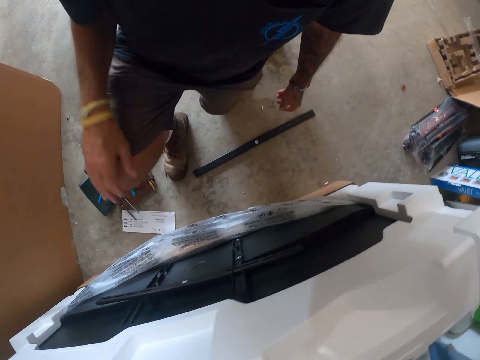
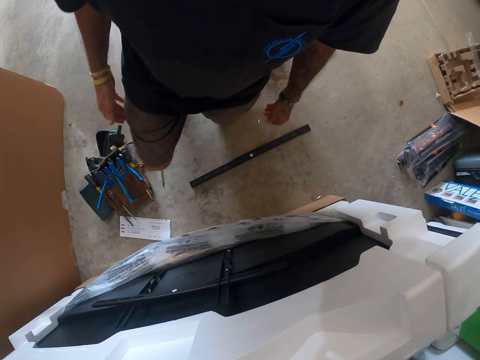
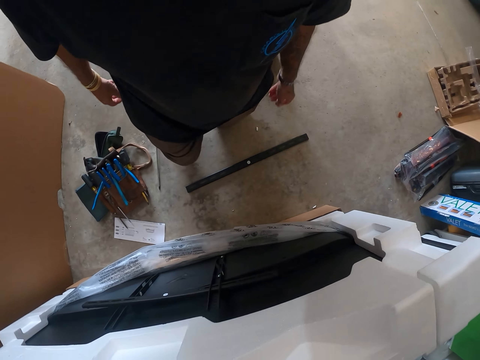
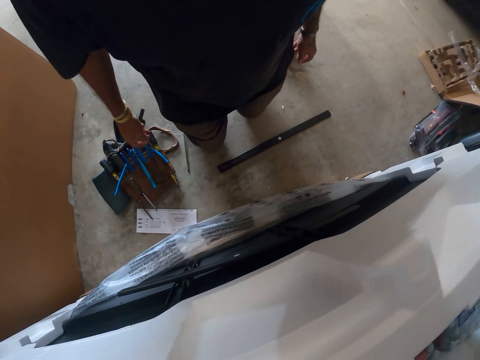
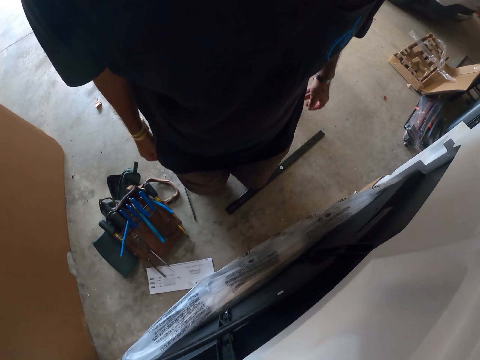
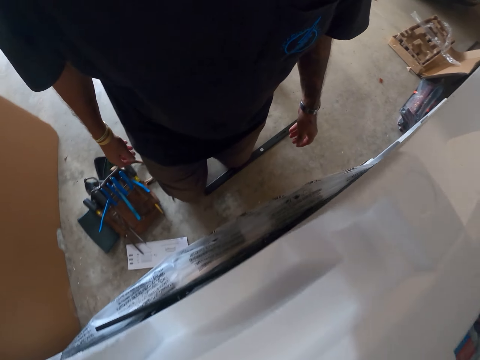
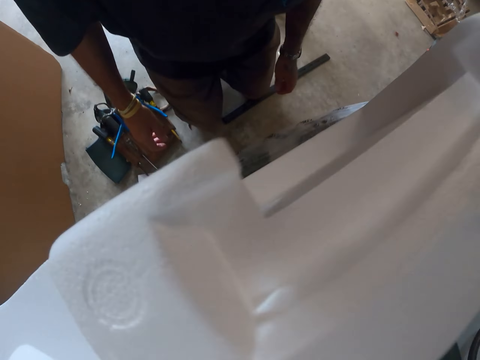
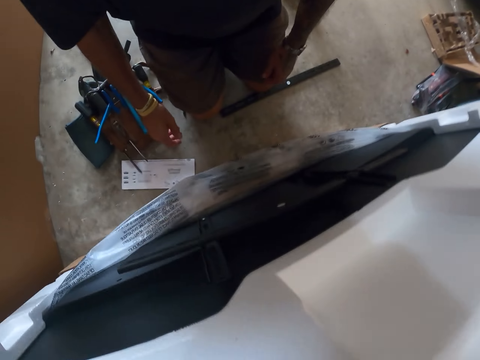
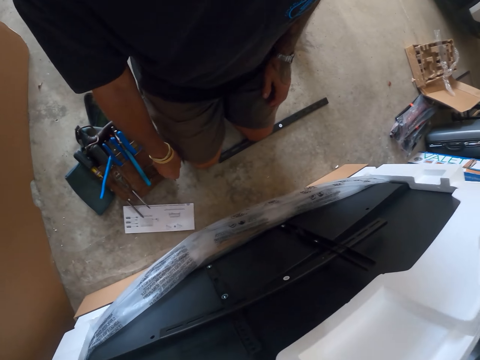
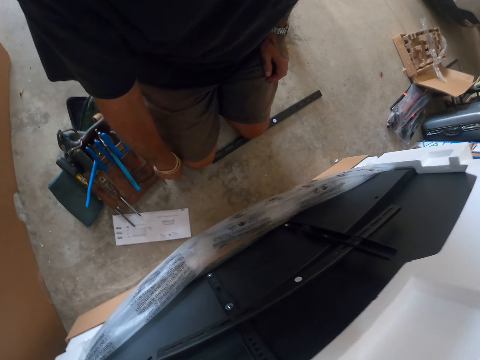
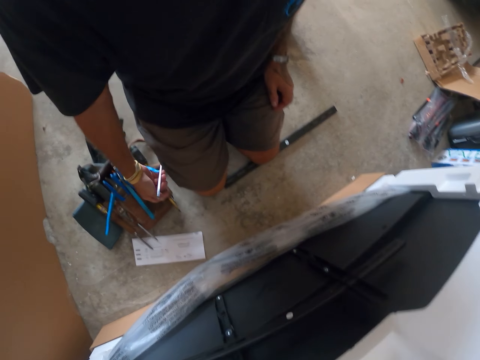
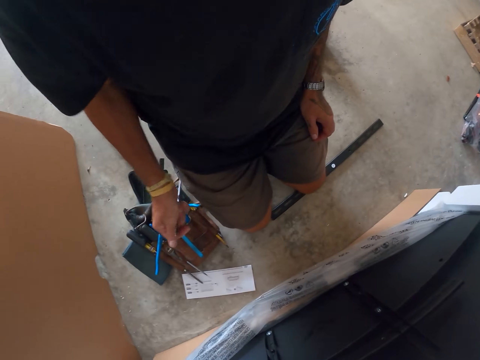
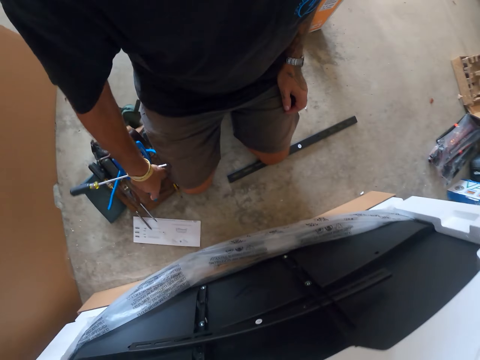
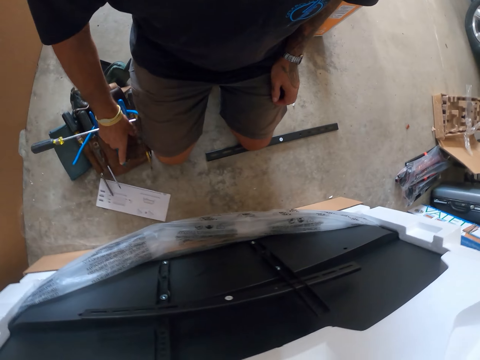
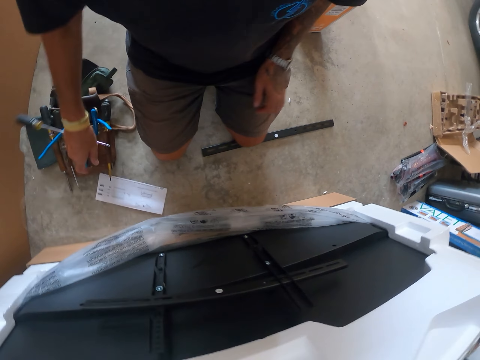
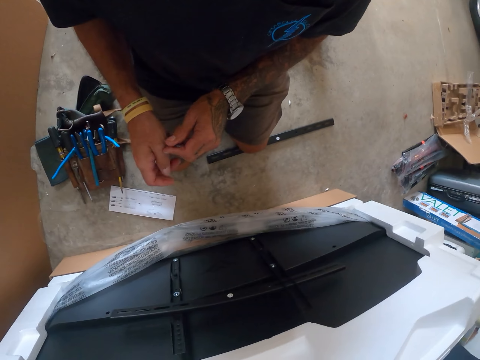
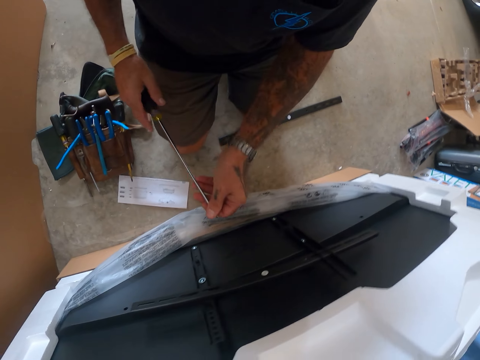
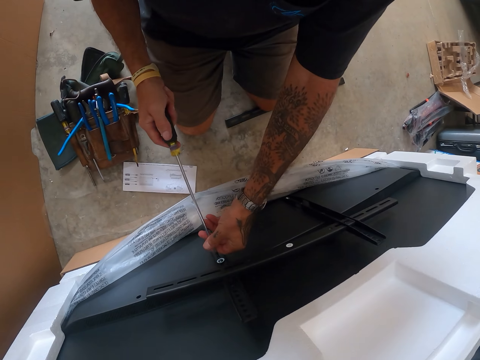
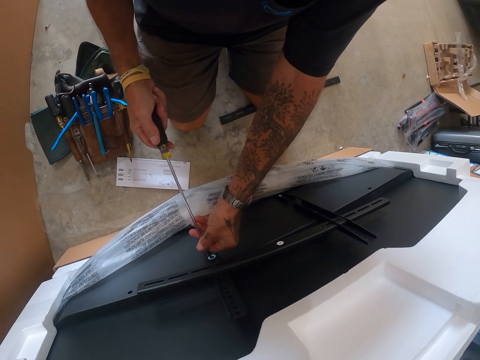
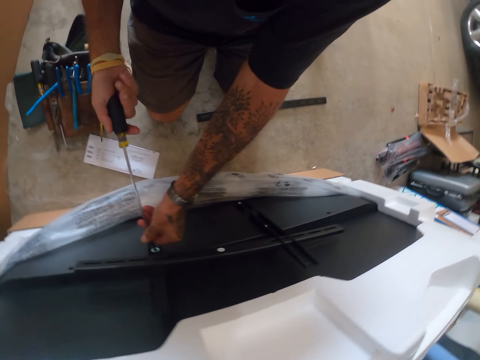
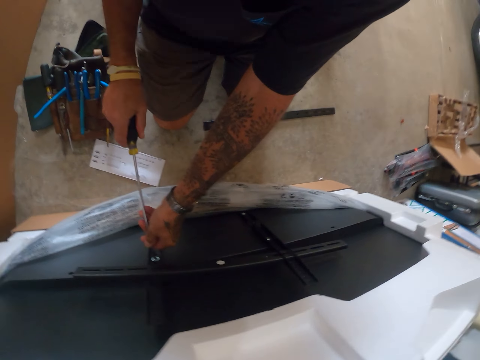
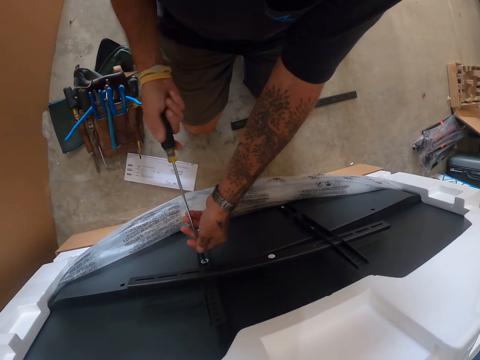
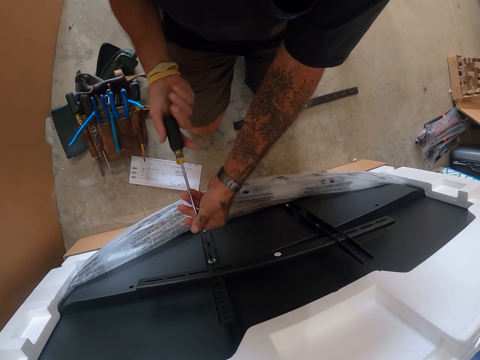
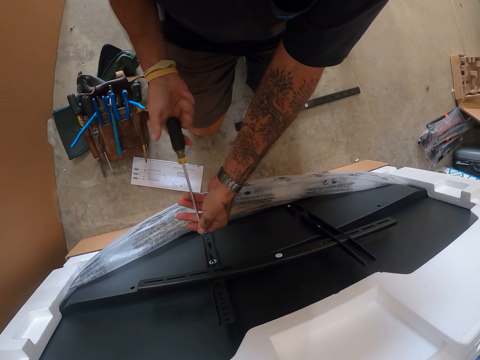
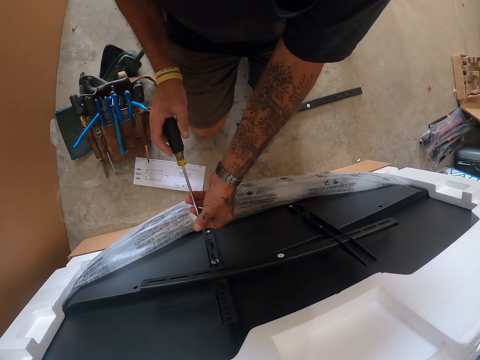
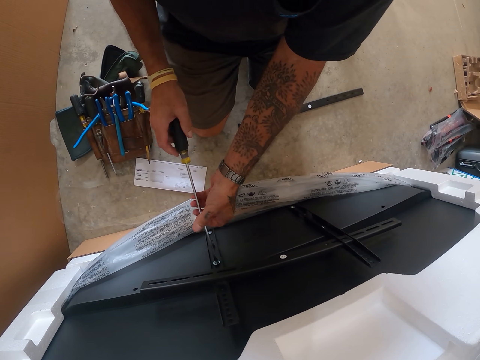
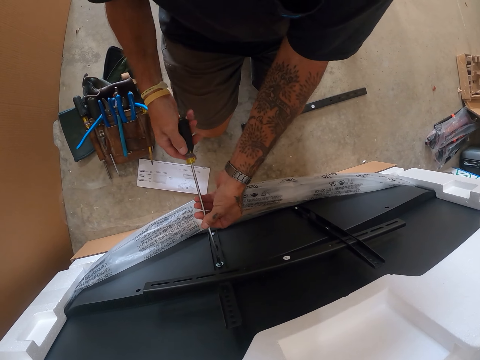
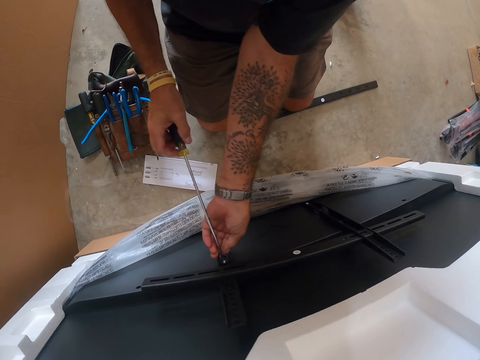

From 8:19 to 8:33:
The camera wearer picks up a screwdriver. They push a rack. They loosen the nuts. They remove a screw with the screwdriver.

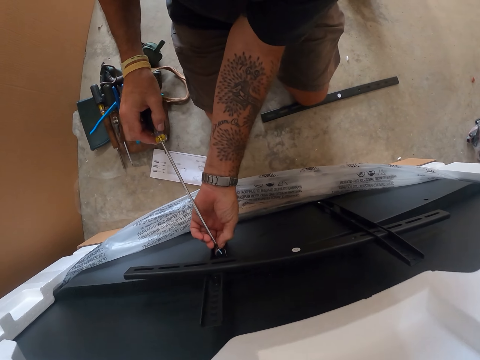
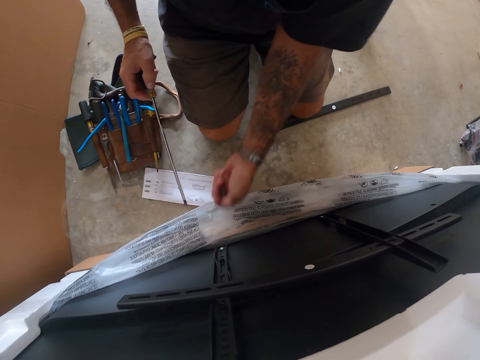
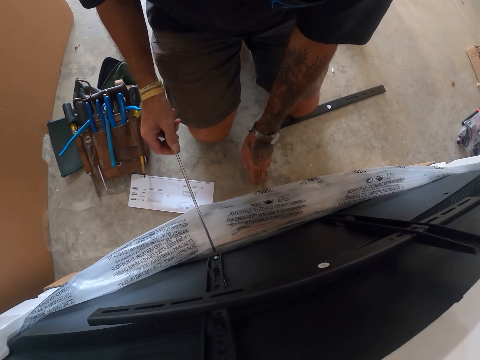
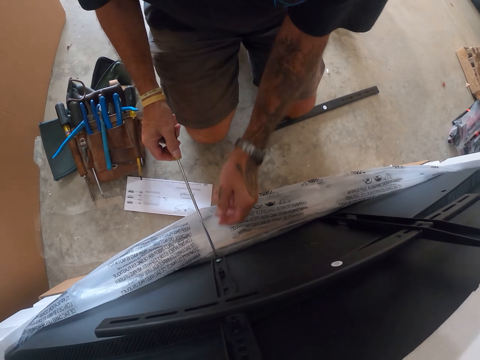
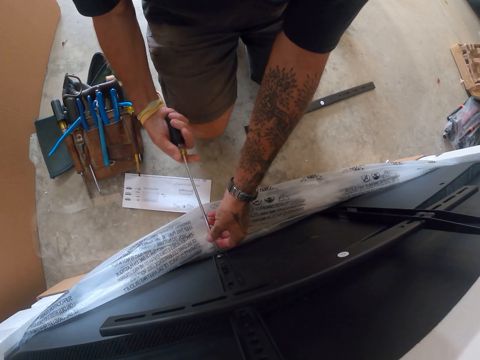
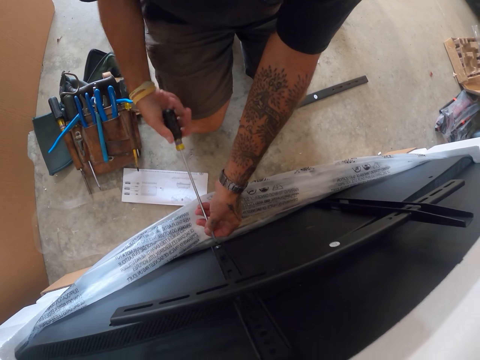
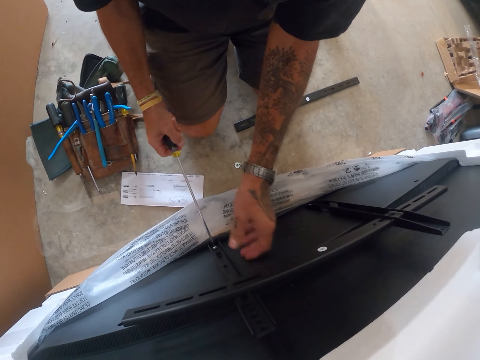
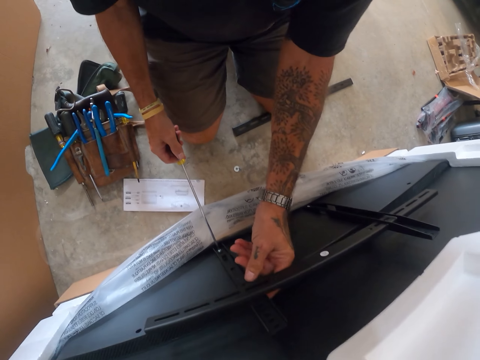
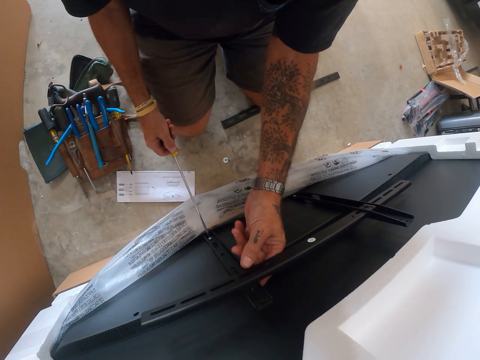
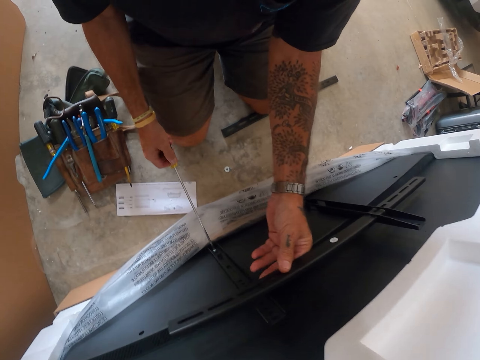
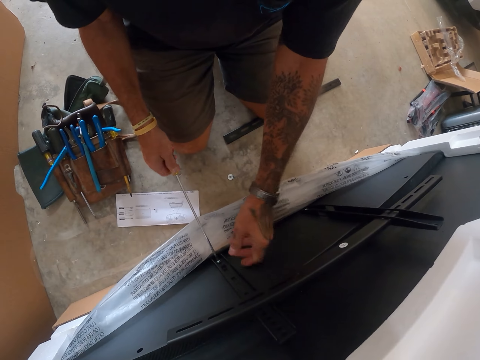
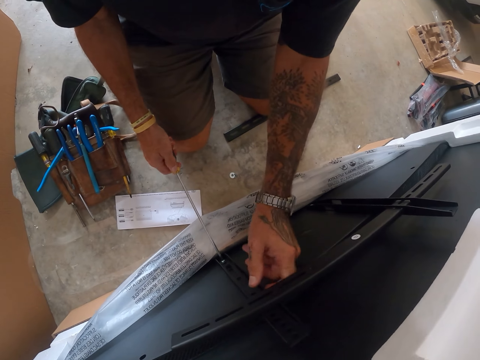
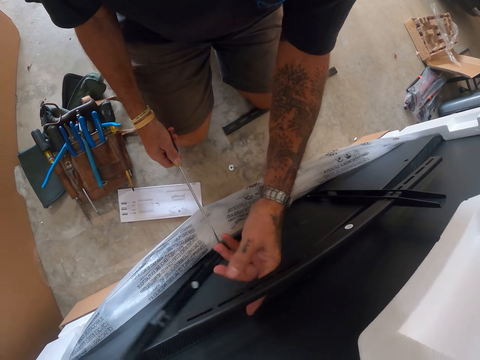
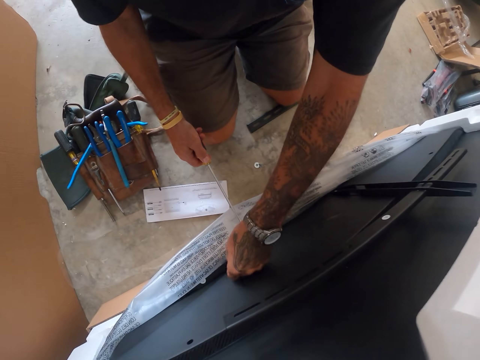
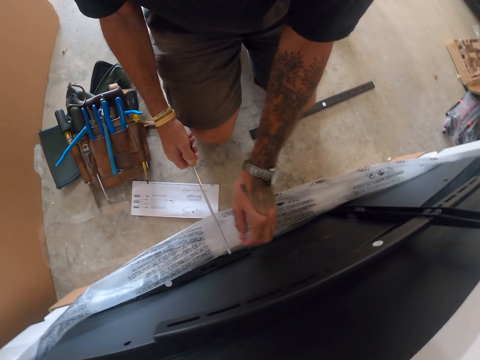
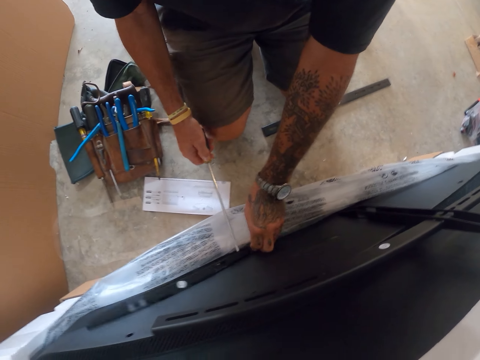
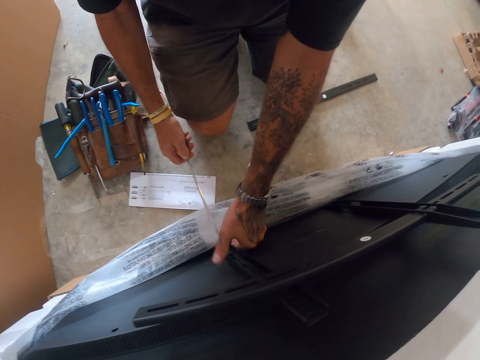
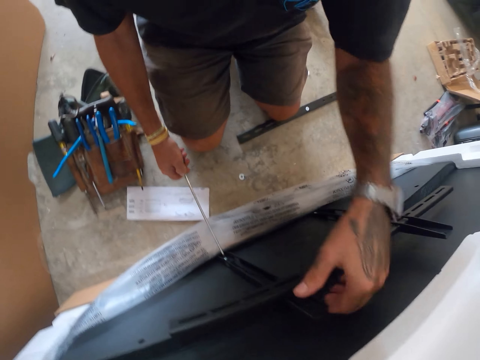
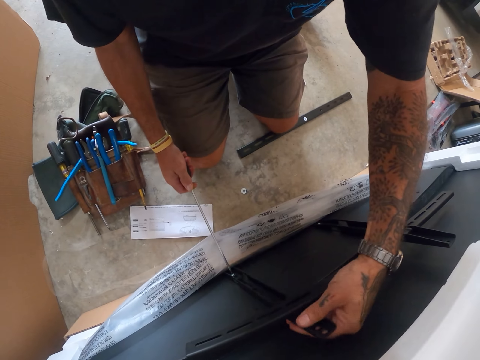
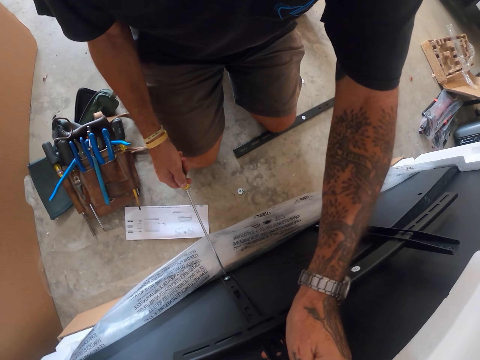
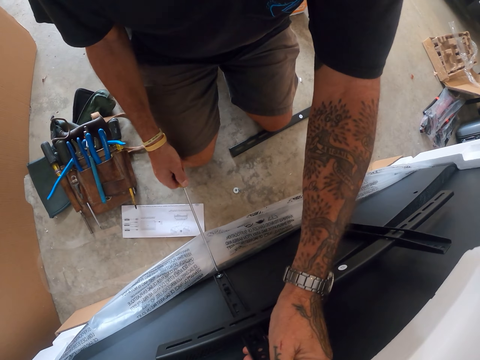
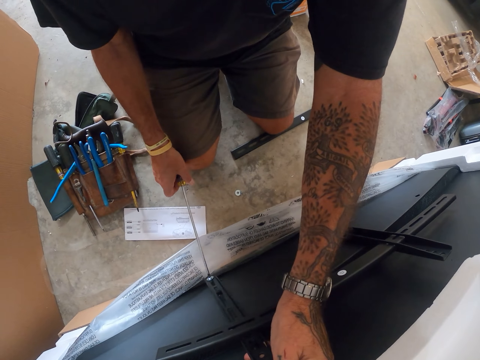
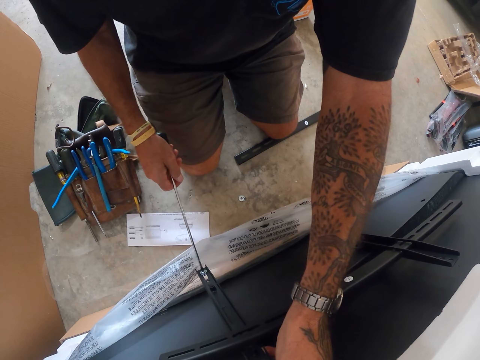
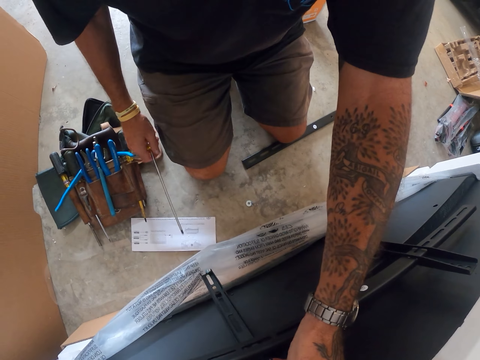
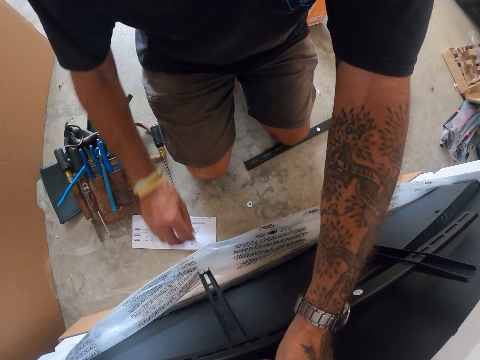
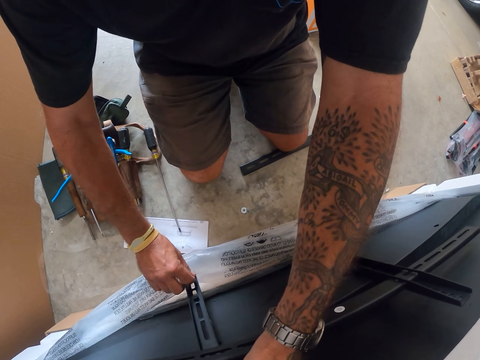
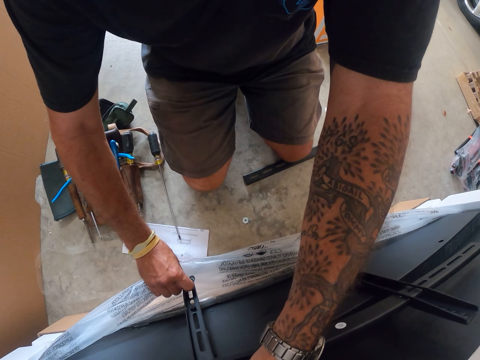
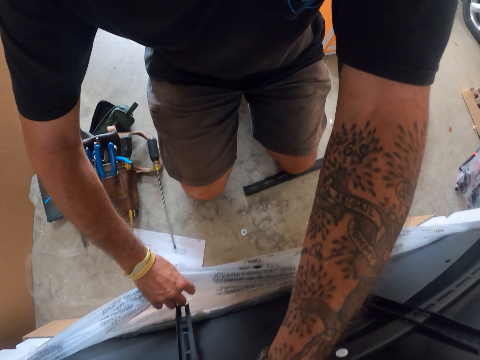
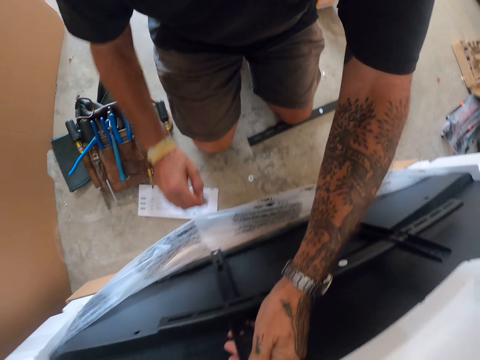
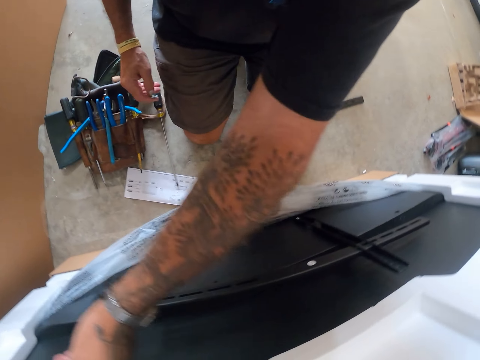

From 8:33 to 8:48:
The camera wearer holds a screw. They drop the screw on the floor. They remove the screw with a screwdriver. They push a panel. They handle the panel. They remove the screw with the screwdriver. They drop the screwdriver on the floor. They pick up the screw.
